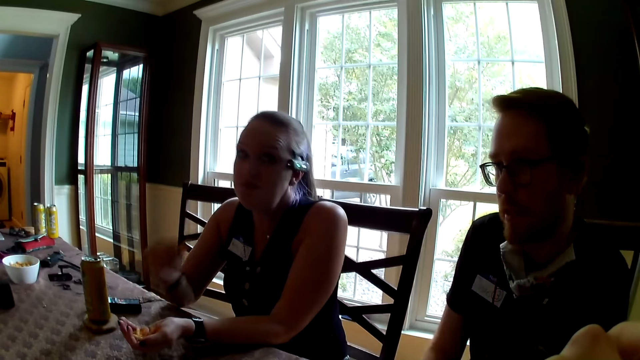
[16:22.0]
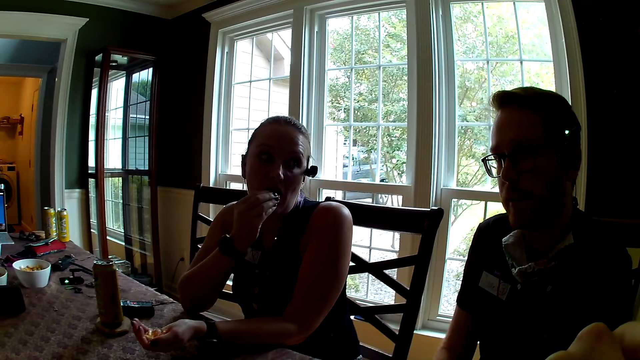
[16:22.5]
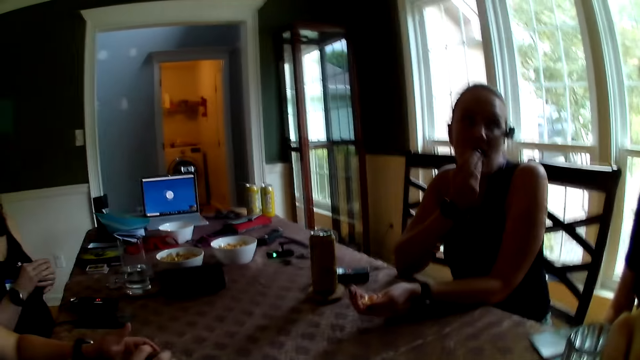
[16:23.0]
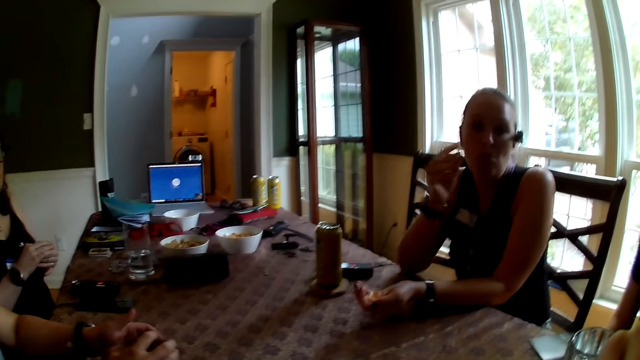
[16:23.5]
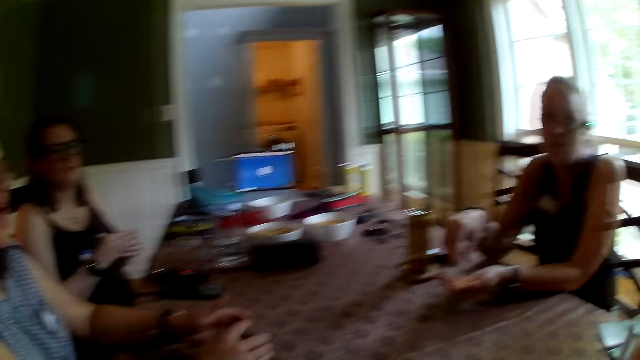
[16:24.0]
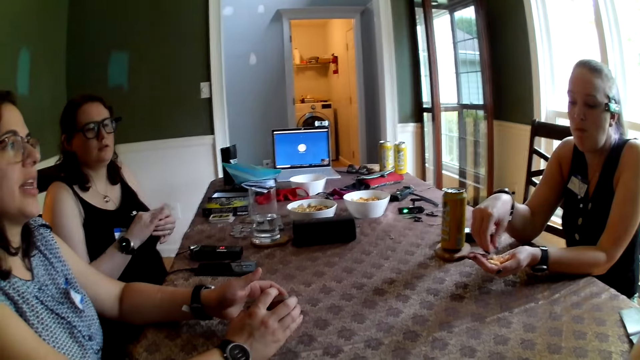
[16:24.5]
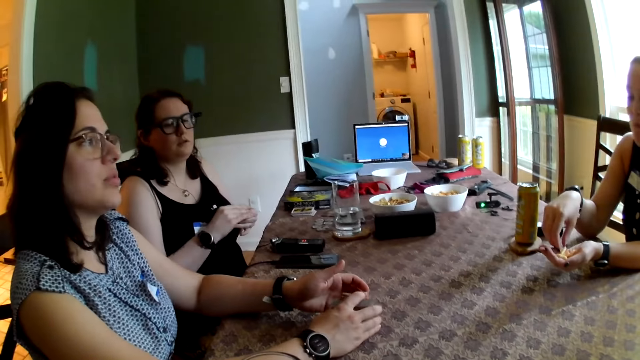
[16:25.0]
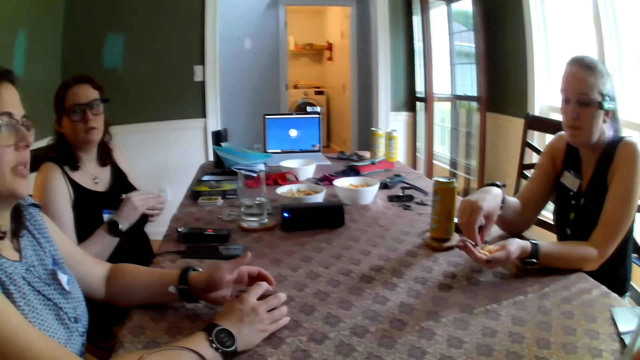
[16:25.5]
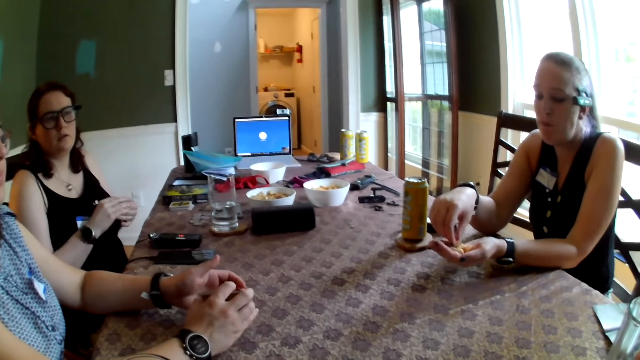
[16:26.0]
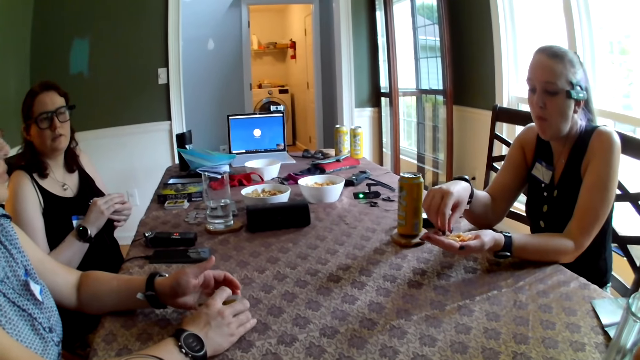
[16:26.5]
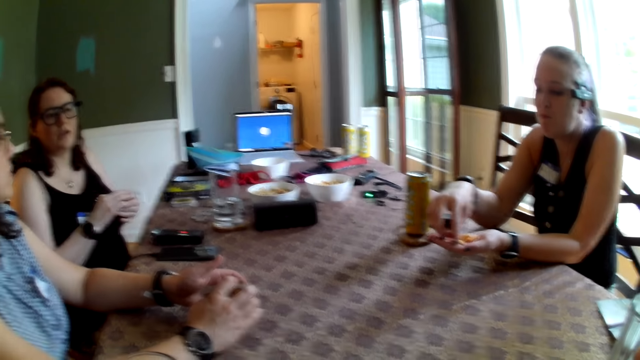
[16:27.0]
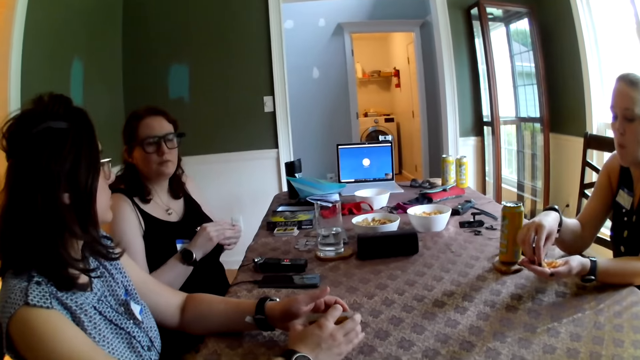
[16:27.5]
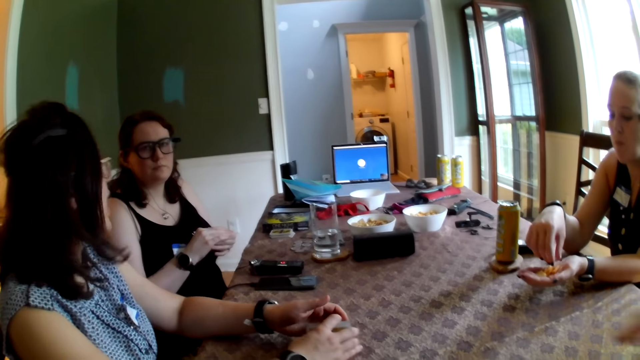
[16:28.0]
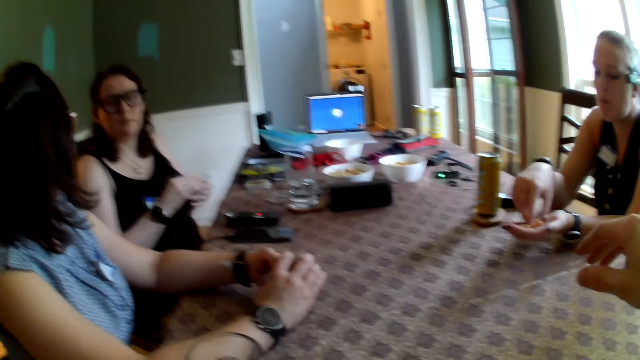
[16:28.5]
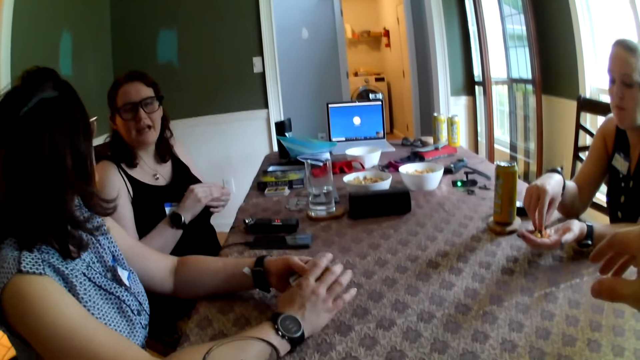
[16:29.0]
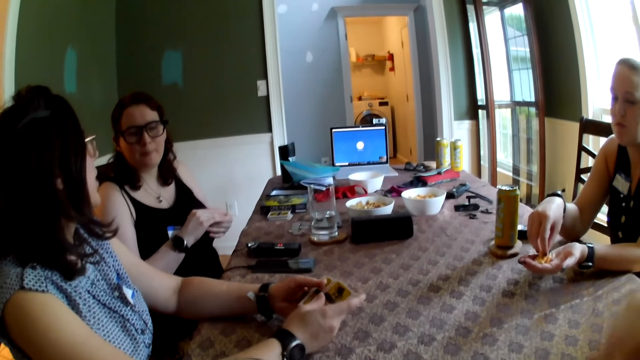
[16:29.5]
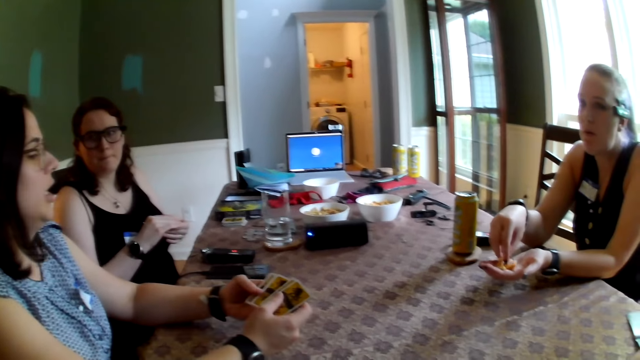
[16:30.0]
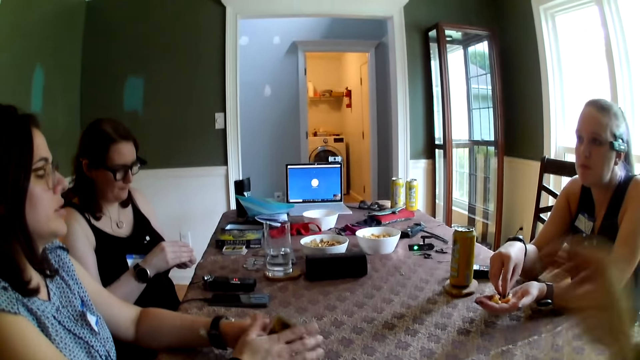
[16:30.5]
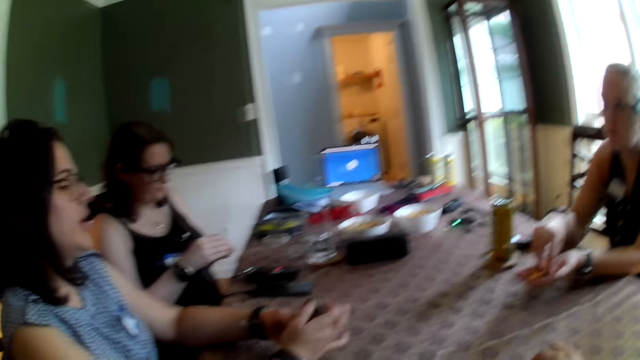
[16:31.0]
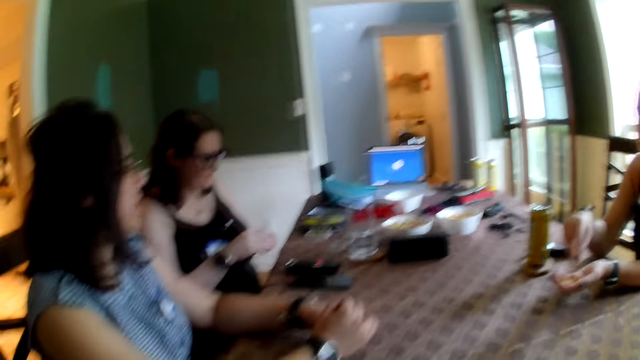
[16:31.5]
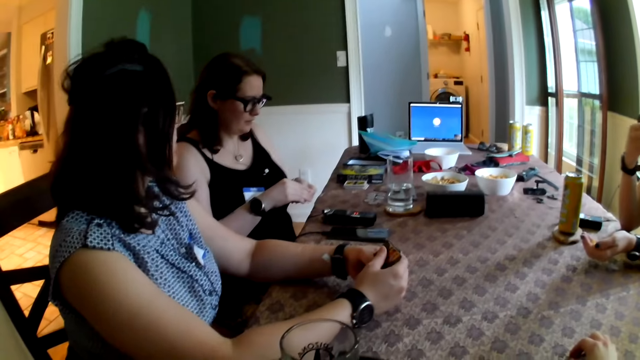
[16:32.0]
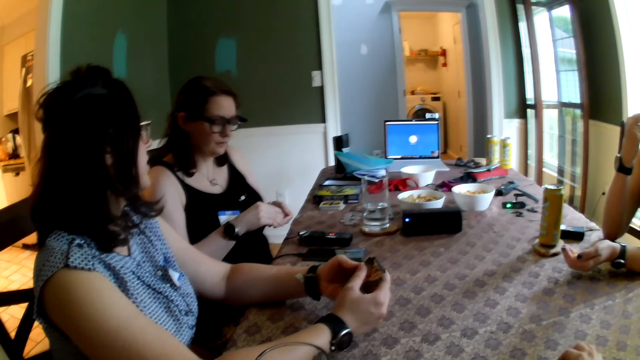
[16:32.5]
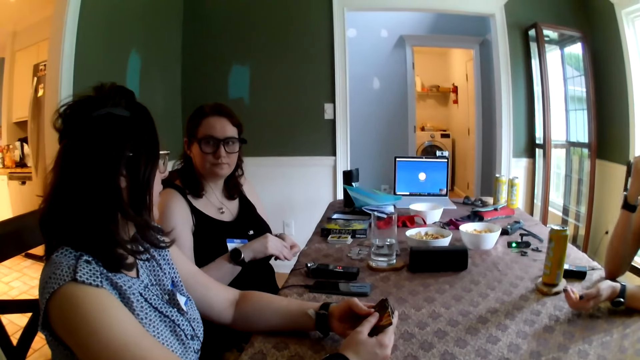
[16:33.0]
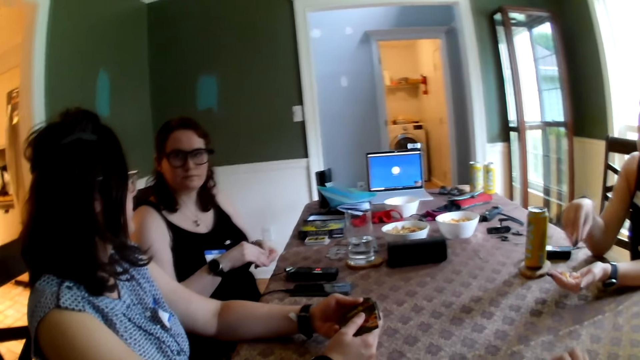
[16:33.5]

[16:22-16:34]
A woman puts the snack in her left hand into her mouth with her right hand. Another woman holds the chips in her hands. The camera wearer talks to a girl.

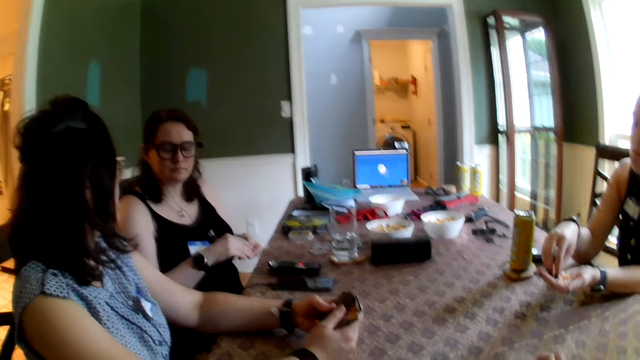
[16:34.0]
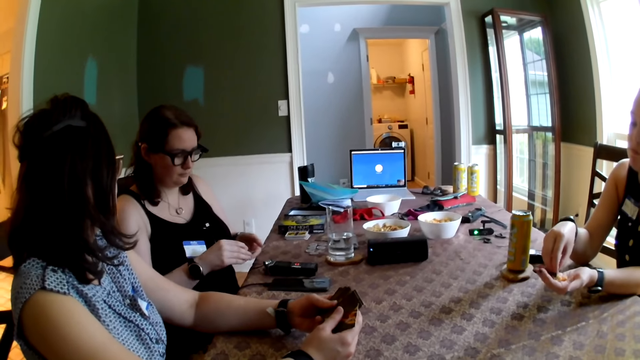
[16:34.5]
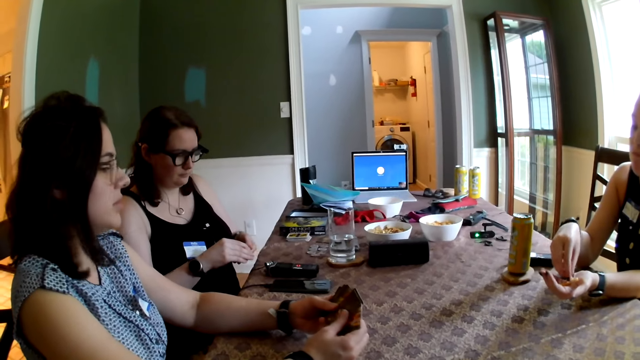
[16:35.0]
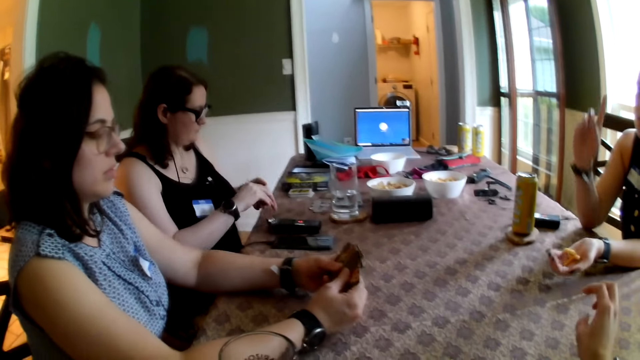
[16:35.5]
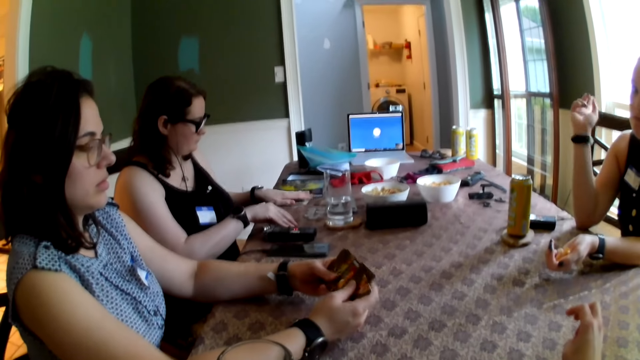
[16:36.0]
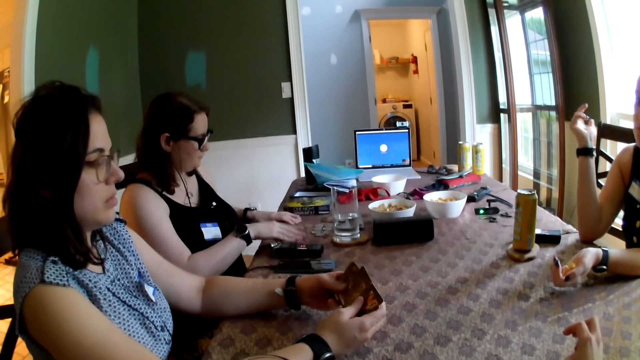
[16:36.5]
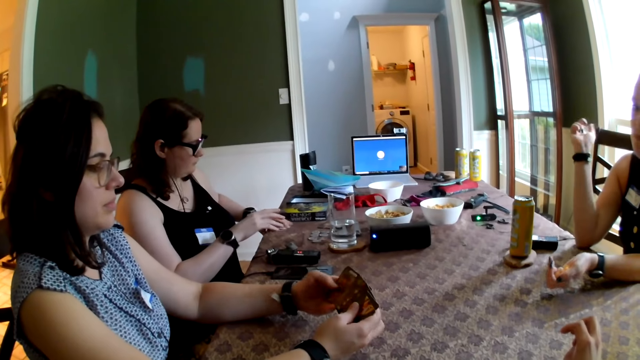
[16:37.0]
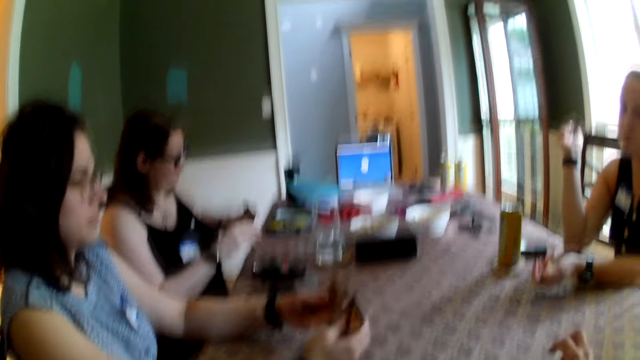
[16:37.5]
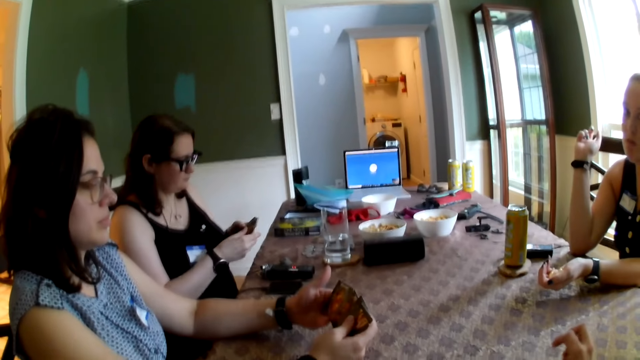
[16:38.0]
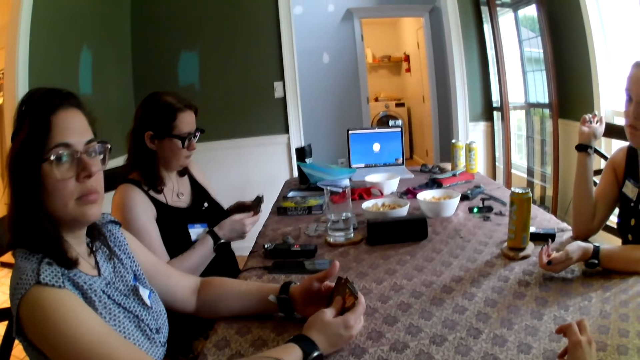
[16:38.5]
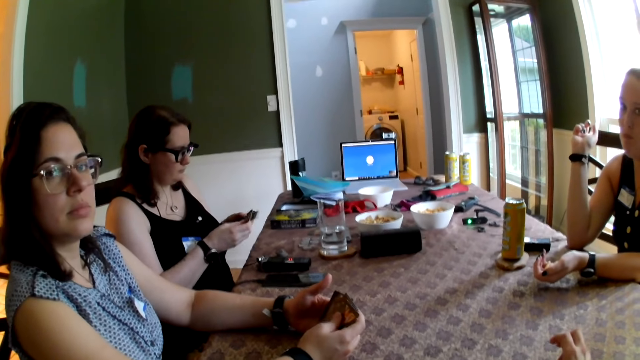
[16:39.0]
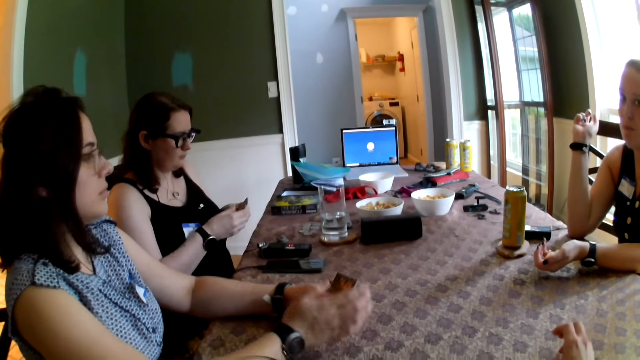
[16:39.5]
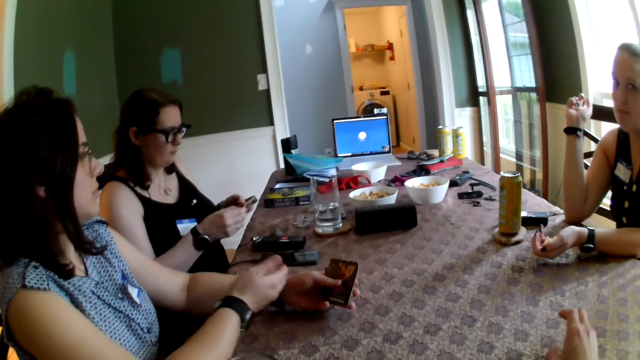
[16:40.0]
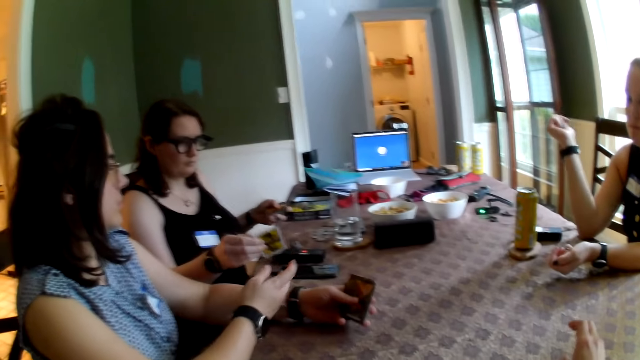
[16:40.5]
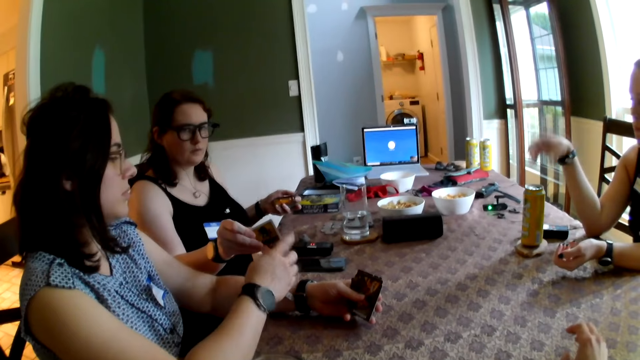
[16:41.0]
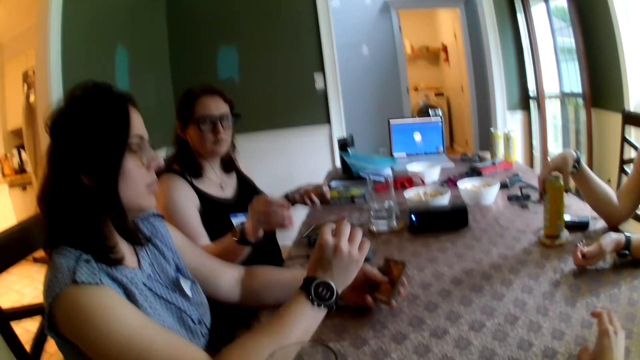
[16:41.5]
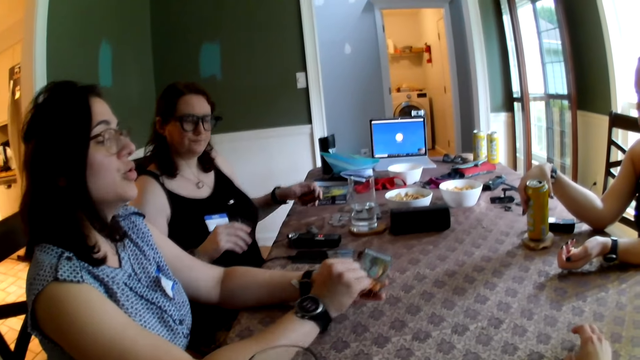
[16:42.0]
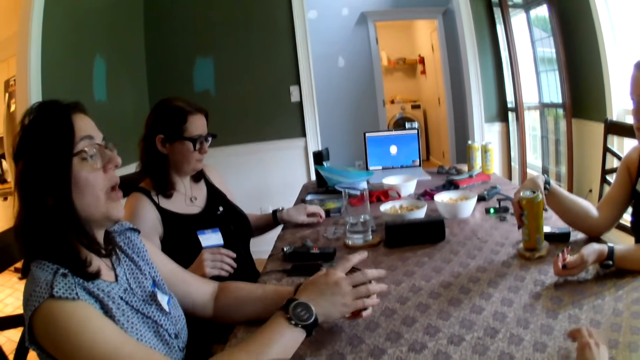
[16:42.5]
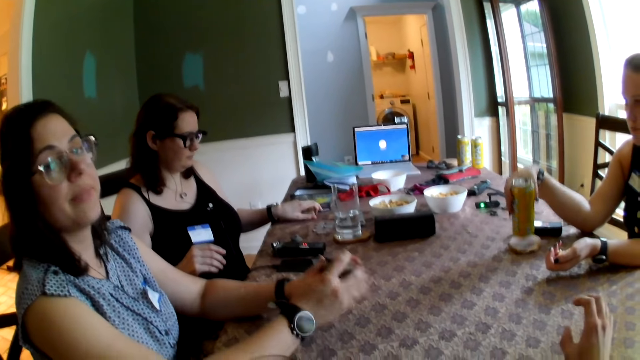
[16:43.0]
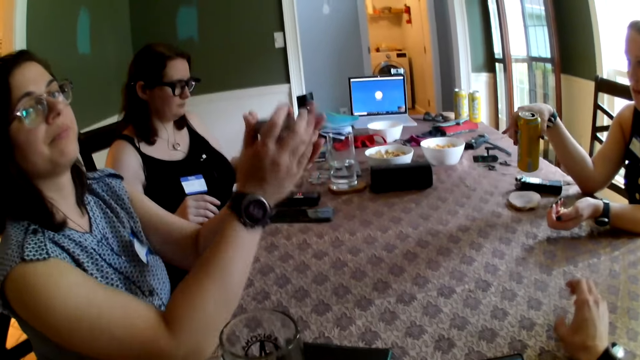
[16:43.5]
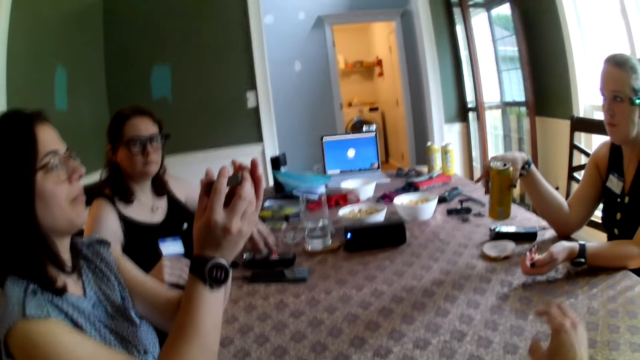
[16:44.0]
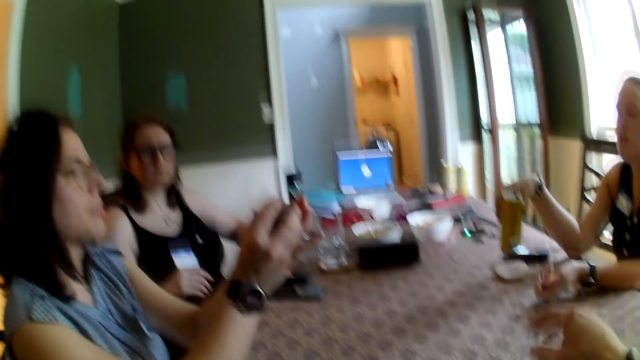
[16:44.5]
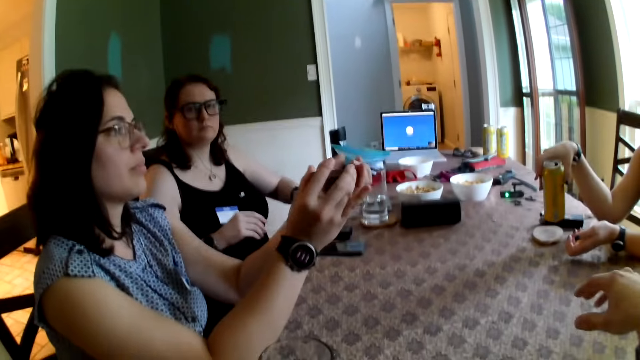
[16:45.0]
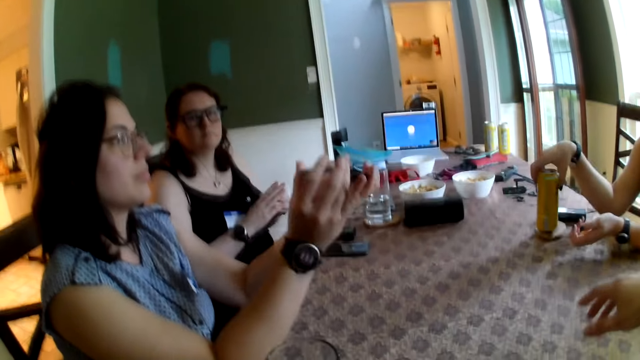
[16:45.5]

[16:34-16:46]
A woman picks up the cards on the table with her hands. She sorts the cards in her hands. She passes the card in her left hand to another woman. A third woman picks up the can drink on the table with her right hand. The second woman shuffles the cards in her hands.
